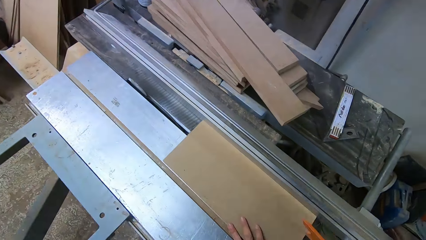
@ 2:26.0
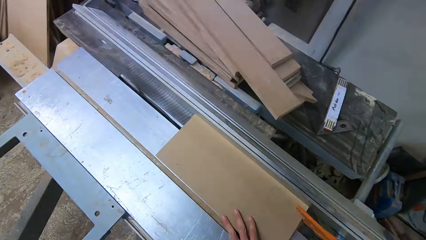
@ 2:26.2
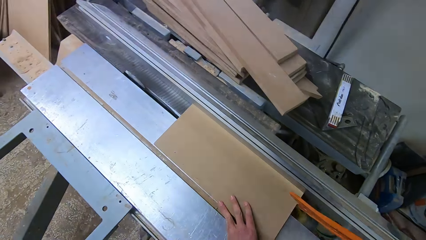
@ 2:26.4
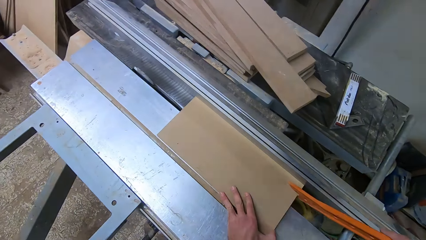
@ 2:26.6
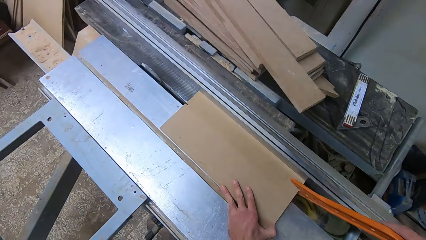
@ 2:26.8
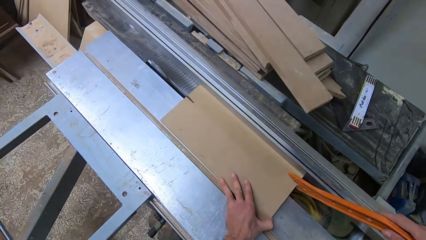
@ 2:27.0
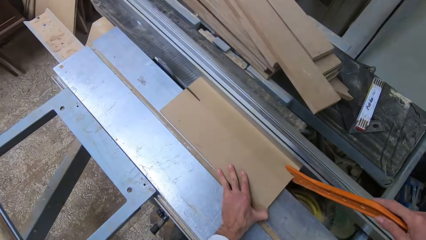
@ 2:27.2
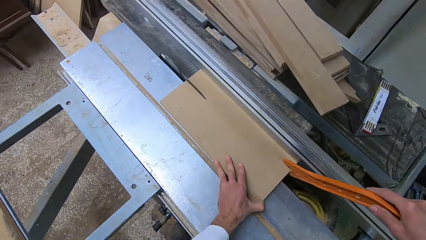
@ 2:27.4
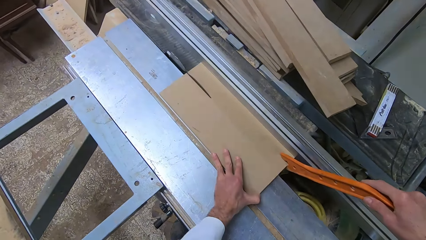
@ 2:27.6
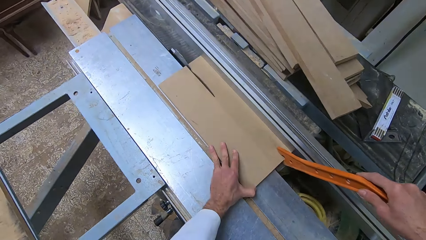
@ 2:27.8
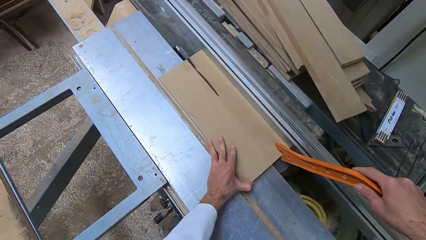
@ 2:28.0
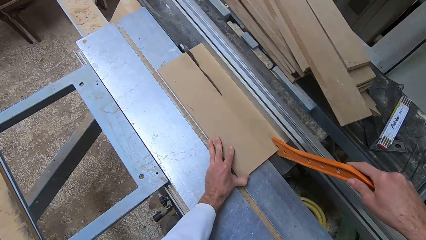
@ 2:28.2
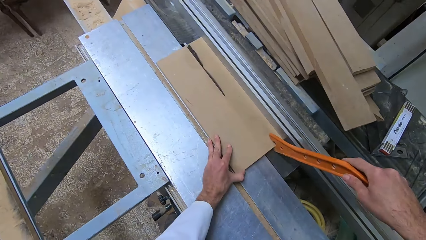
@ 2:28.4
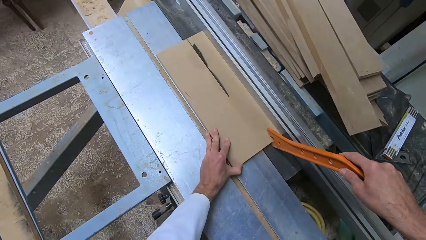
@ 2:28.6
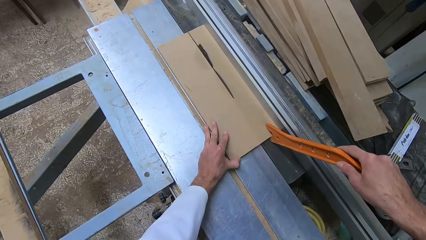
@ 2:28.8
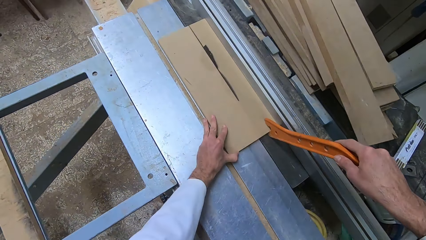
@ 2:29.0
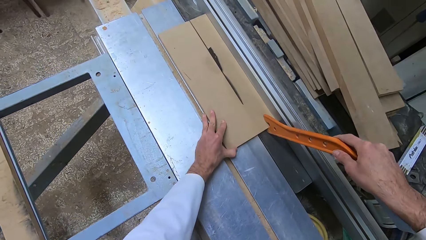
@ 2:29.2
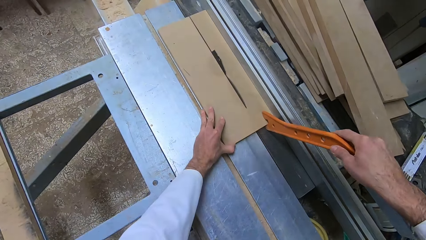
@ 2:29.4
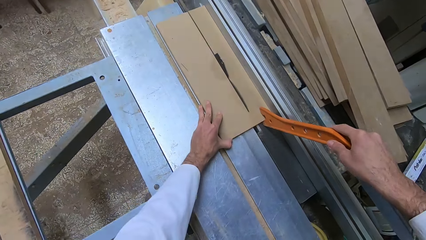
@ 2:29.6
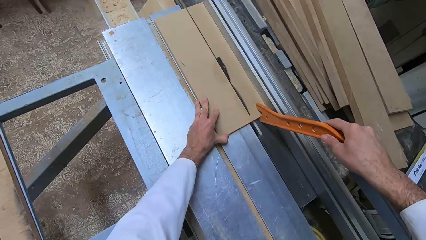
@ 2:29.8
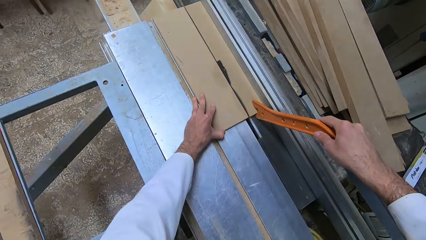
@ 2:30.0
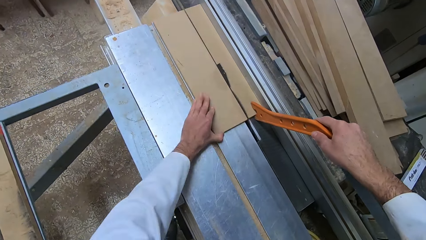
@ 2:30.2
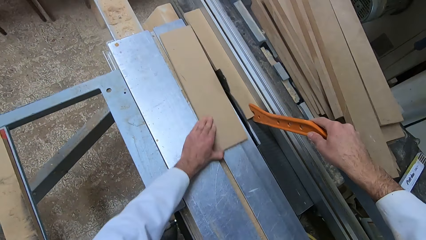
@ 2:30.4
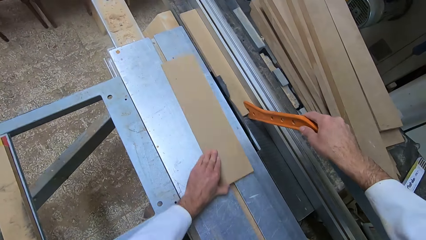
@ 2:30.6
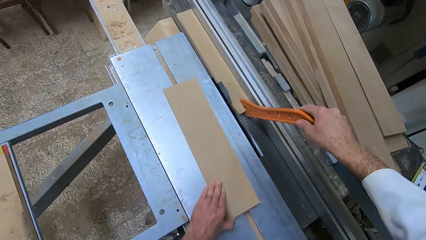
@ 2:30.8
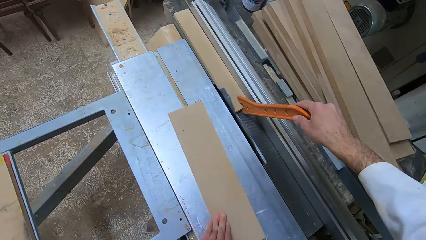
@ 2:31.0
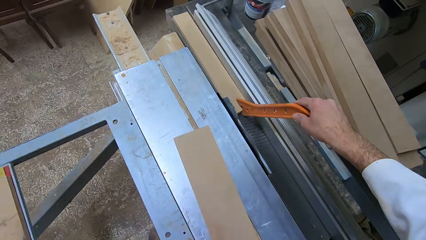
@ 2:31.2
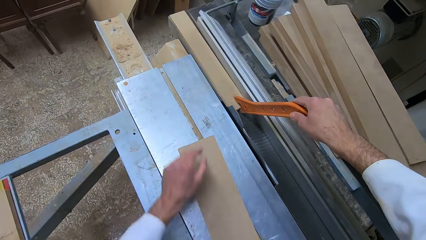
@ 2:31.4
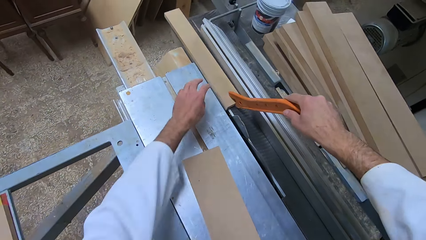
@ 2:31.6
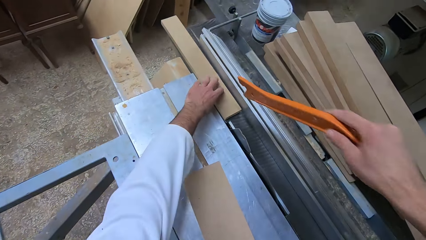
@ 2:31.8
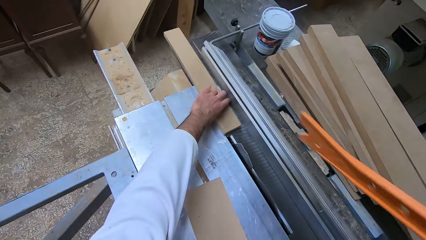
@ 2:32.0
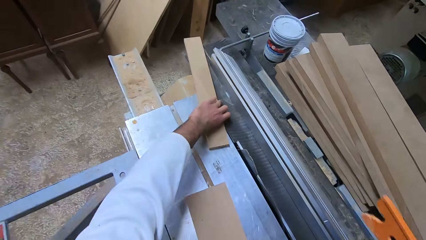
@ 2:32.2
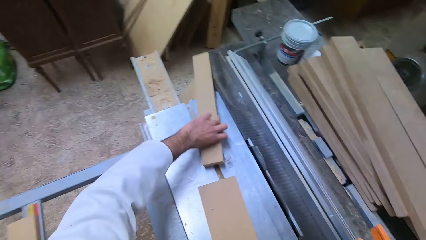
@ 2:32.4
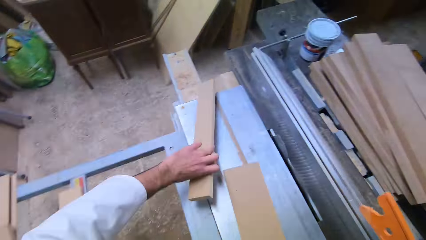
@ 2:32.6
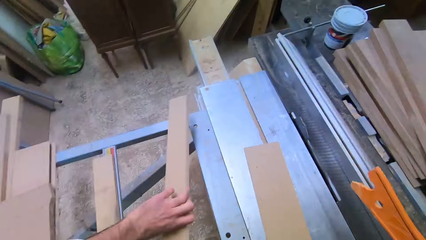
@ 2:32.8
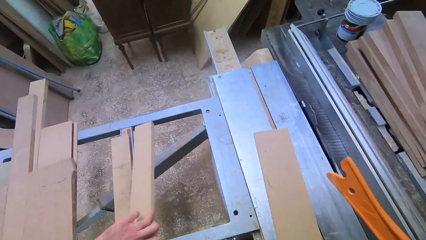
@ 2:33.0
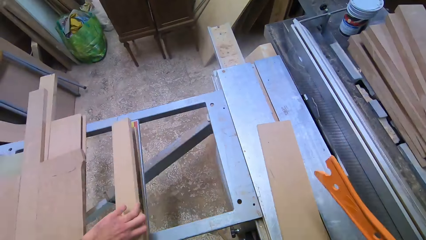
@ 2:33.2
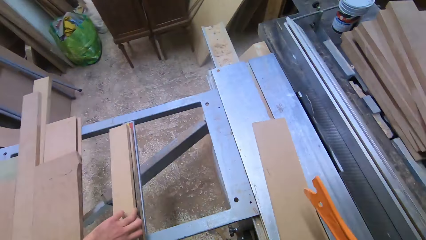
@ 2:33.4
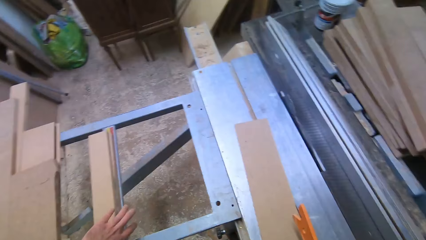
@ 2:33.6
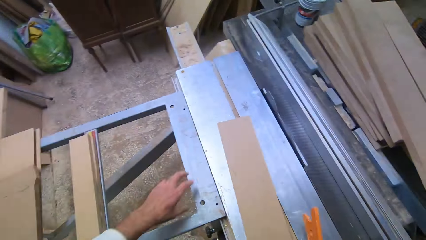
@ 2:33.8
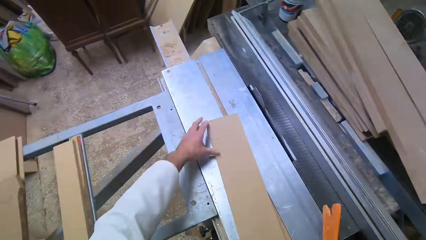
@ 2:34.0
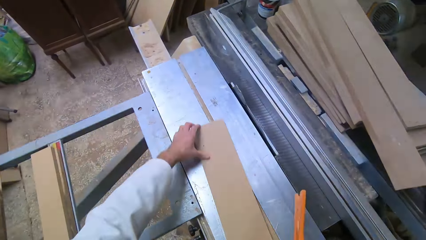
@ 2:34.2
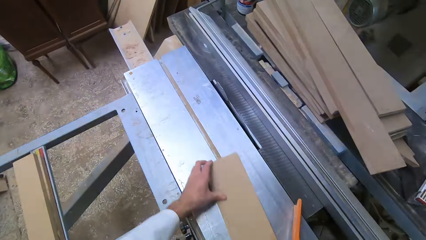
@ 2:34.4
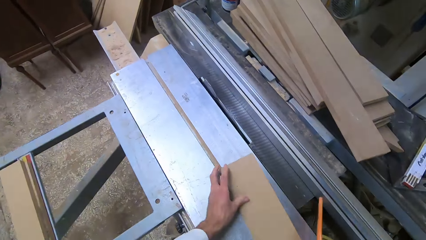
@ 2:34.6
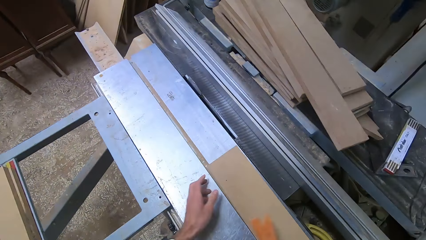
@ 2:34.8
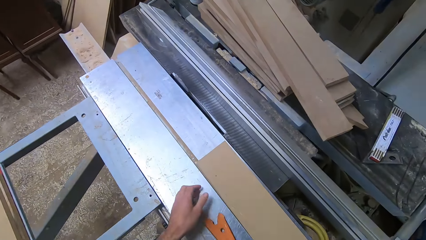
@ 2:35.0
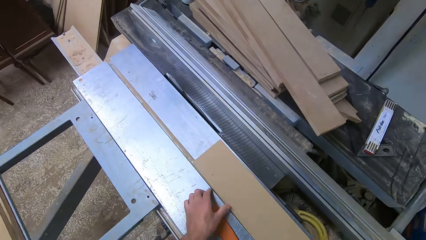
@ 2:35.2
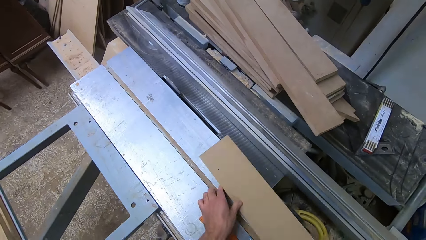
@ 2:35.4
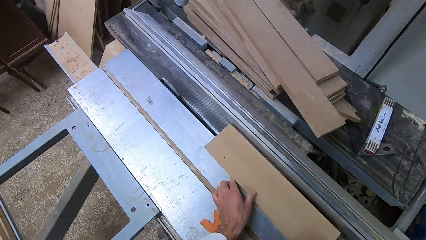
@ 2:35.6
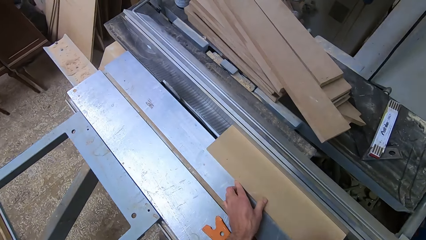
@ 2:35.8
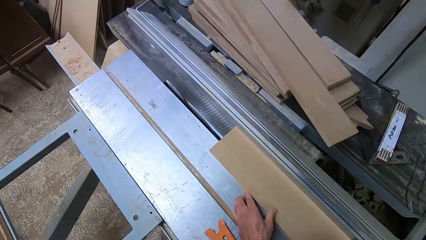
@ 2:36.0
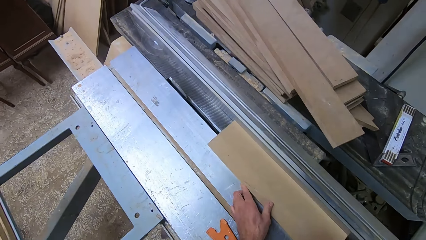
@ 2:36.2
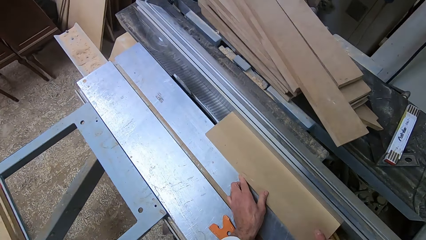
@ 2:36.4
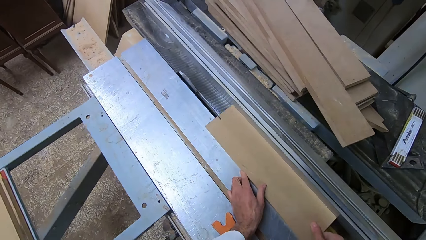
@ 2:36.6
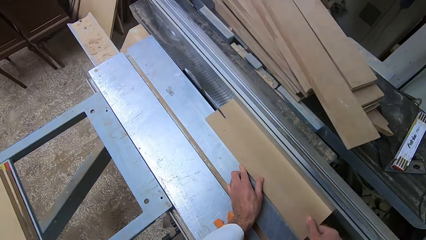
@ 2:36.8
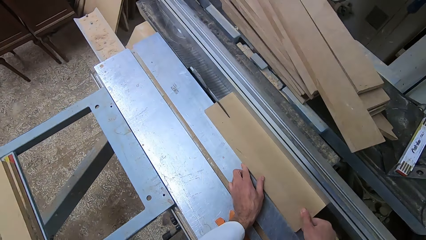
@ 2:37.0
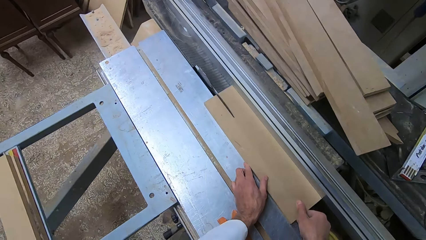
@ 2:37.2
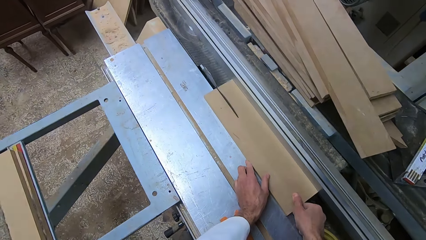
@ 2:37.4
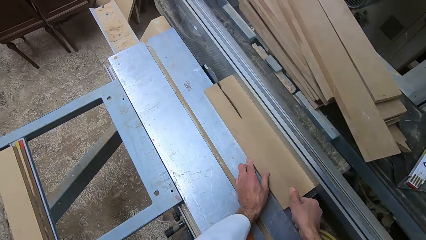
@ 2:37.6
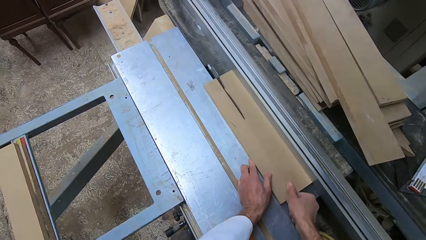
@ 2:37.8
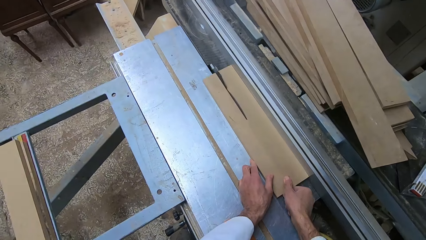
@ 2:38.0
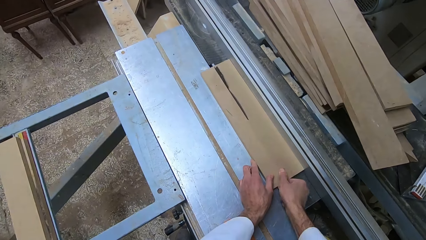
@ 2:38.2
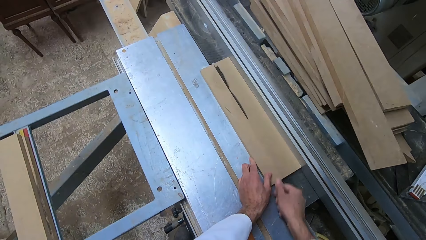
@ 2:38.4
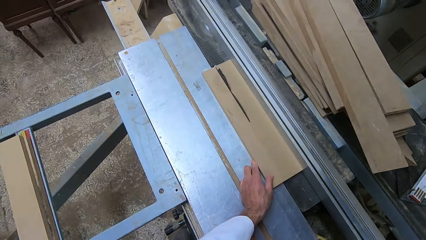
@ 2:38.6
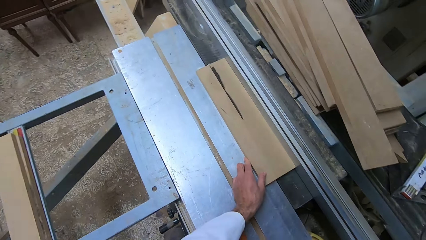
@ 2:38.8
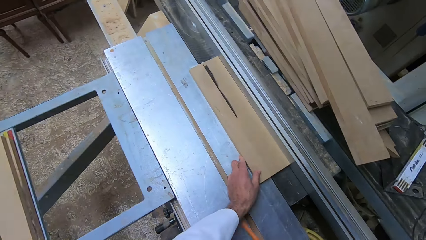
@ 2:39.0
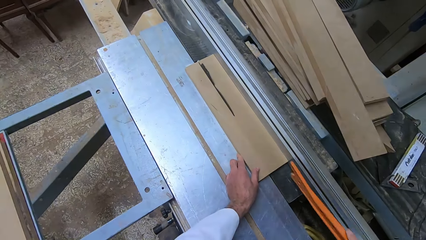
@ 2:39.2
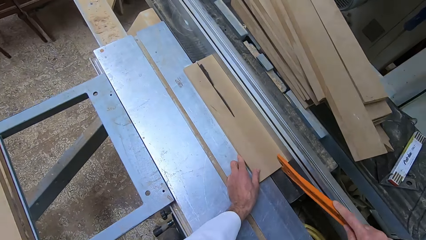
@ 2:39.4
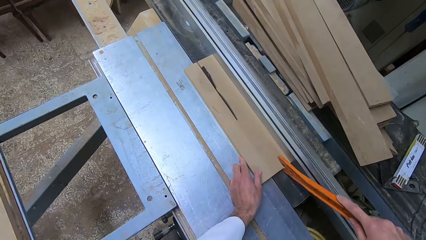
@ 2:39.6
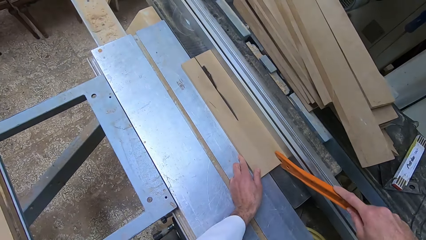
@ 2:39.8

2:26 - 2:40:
The camera wearer pushes the log of wood or fiberboard along the blade of the table saw with his left hand and with the plastic ruler in his right hand. He cuts the fiberboard with the saw. He repositions half of the cut wood with his left hand. He picks up the other half of the cut wood with his left hand. He drops the log of wood in his left hand on the iron rail and picks up the plastic ruler with his right hand. He repositions another log of wood on the blade of the table saw with his left hand. He picks up the fiberboard. He saws the log of wood with both hands. He removes his right hand from the log of wood. He picks up the plastic ruler with his right hand.

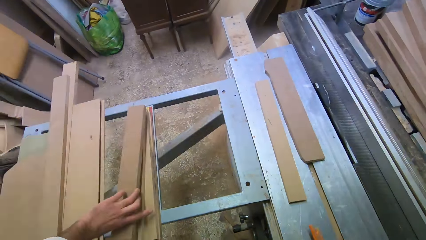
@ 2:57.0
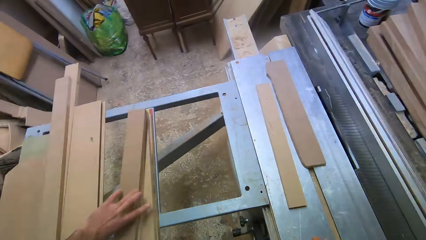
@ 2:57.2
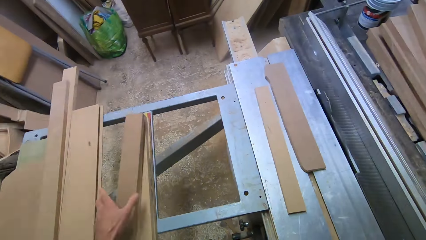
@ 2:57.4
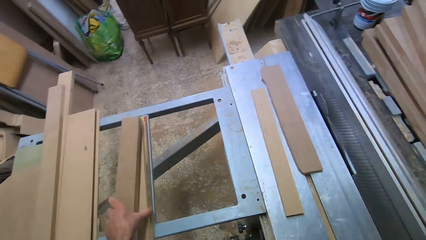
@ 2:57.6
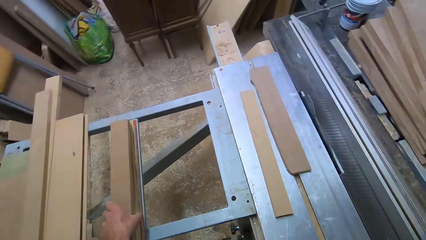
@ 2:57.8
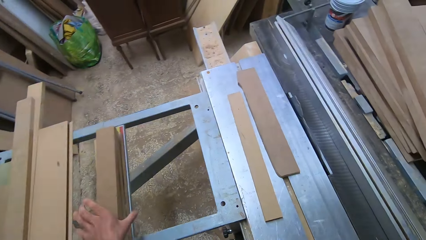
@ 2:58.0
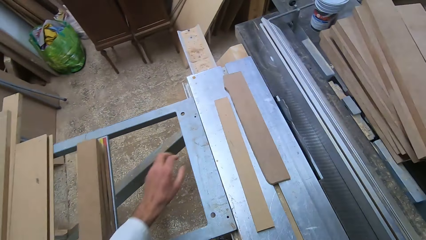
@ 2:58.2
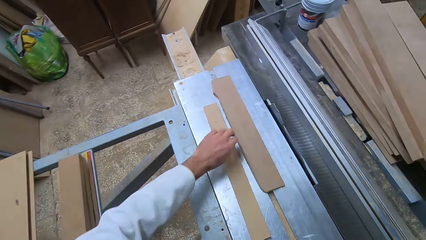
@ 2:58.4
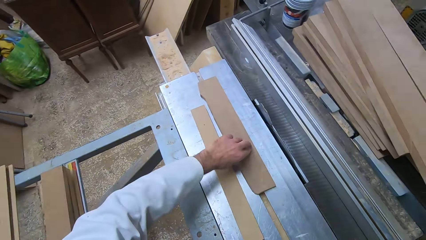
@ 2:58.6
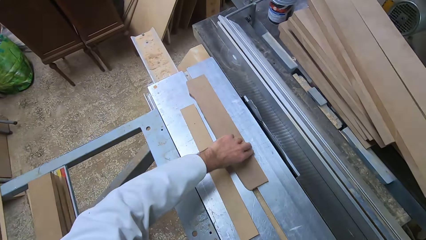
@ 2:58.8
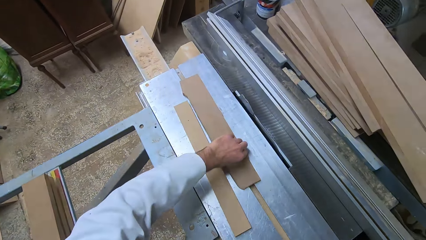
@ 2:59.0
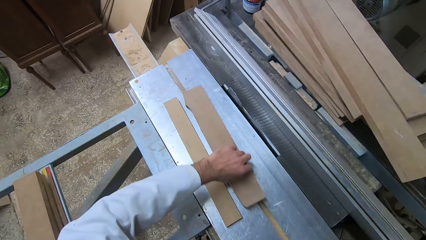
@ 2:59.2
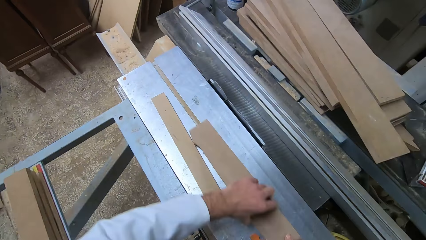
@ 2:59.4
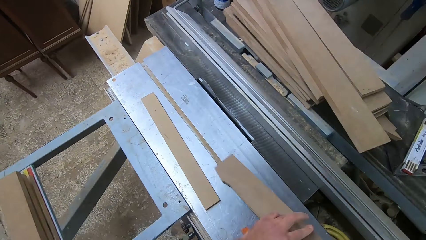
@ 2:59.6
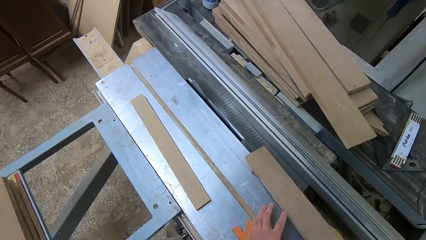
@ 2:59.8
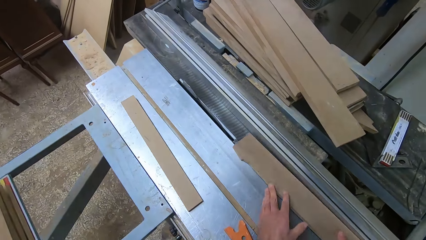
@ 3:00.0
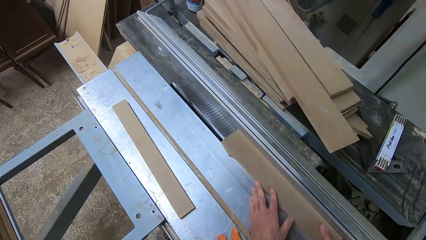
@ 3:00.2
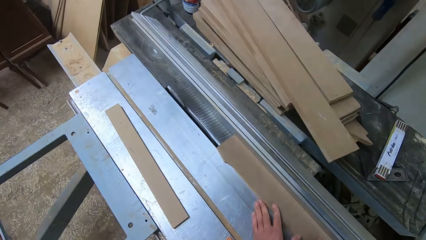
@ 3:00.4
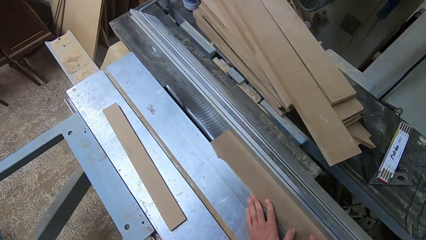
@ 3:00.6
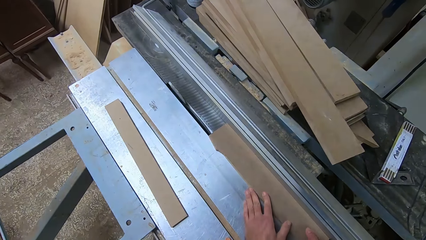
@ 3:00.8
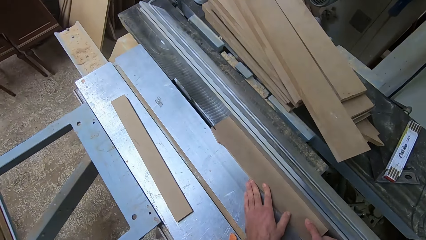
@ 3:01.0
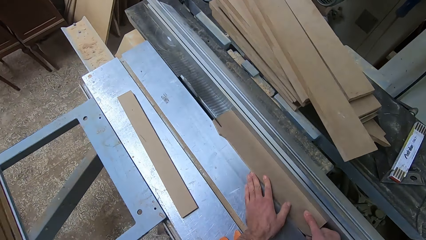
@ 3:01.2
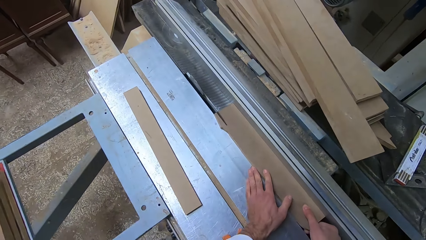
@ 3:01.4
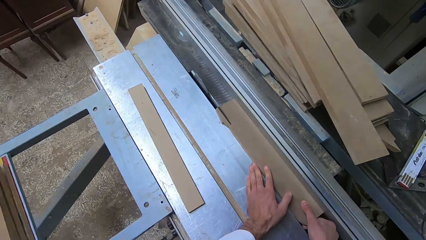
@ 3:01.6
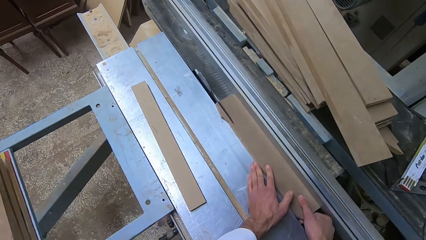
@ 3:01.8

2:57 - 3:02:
The camera wearer drops the log of wood in his left hand on the iron rail. He picks up the first half of the cut wood with his left hand. He positions the log of wood in his left hand on the blade of the table saw. He saws the log of wood with both hands.
